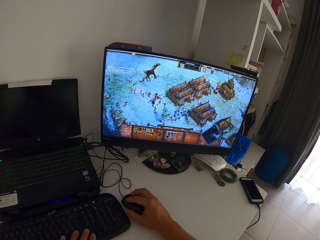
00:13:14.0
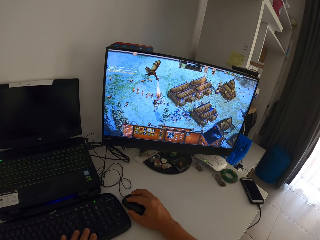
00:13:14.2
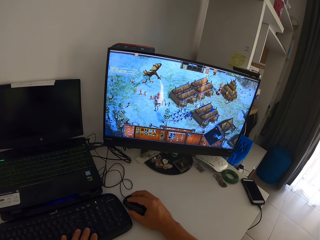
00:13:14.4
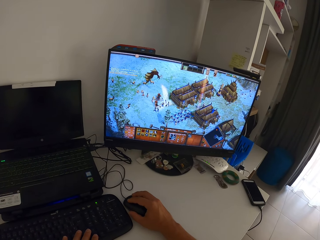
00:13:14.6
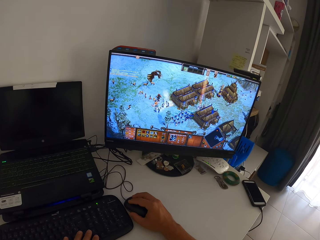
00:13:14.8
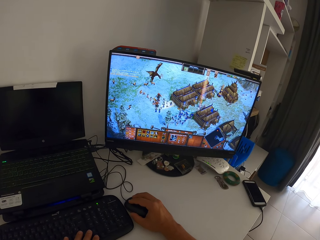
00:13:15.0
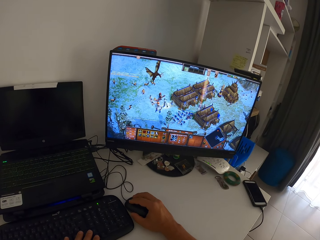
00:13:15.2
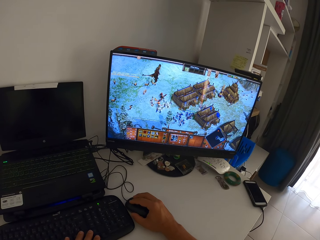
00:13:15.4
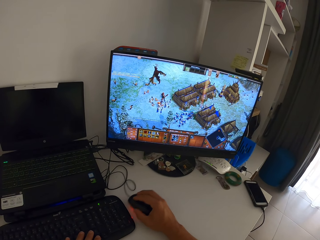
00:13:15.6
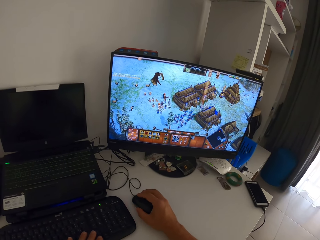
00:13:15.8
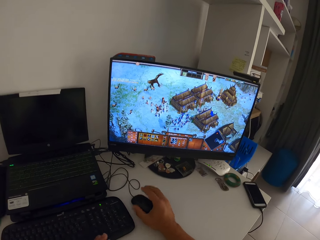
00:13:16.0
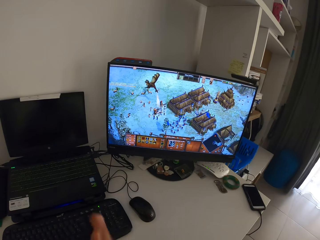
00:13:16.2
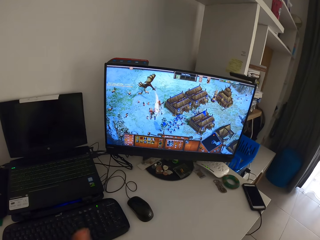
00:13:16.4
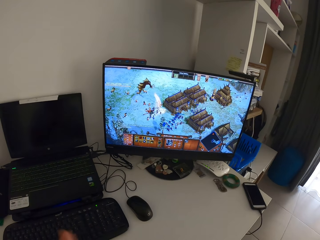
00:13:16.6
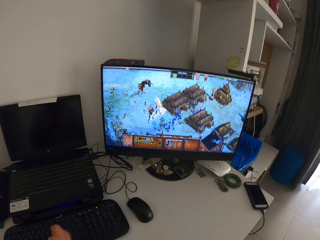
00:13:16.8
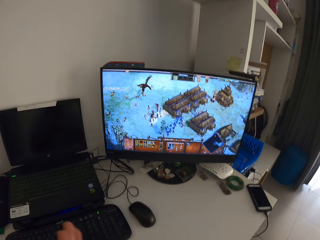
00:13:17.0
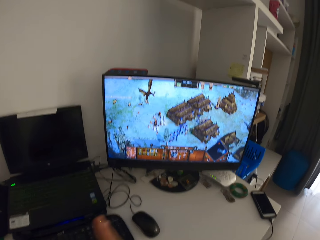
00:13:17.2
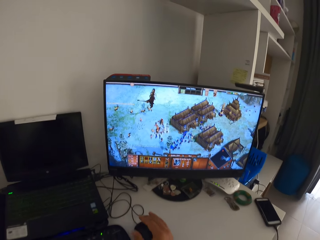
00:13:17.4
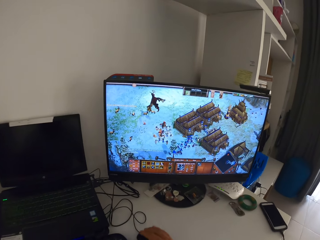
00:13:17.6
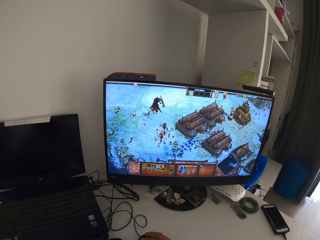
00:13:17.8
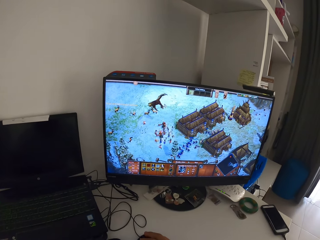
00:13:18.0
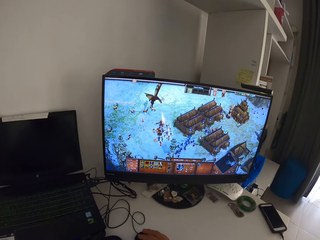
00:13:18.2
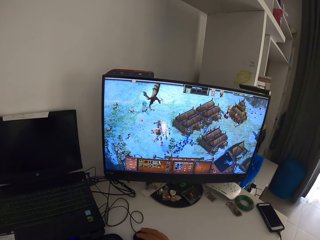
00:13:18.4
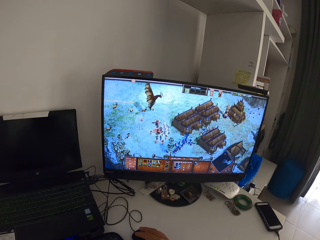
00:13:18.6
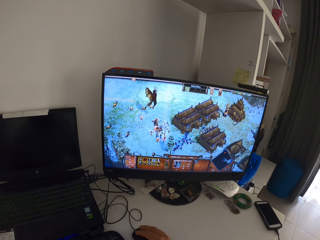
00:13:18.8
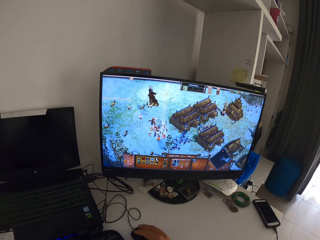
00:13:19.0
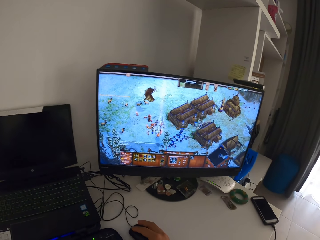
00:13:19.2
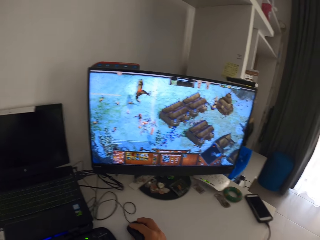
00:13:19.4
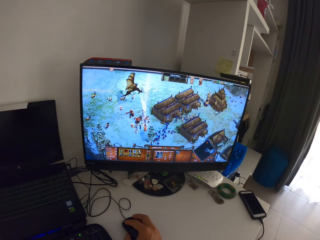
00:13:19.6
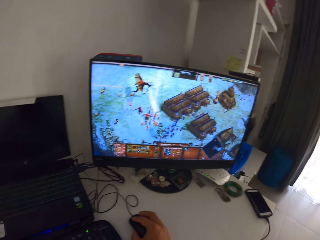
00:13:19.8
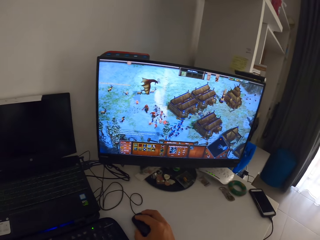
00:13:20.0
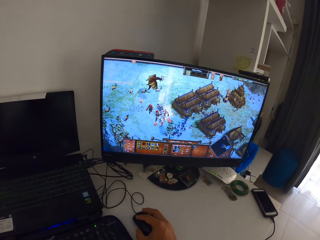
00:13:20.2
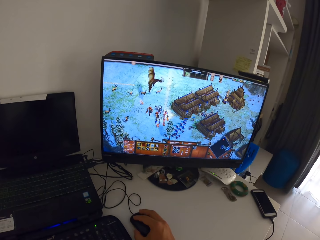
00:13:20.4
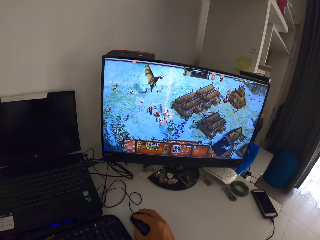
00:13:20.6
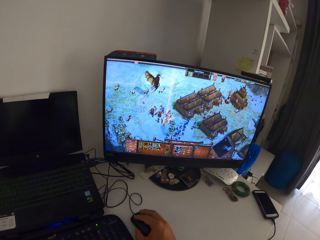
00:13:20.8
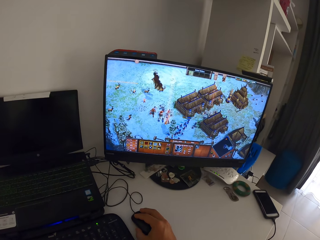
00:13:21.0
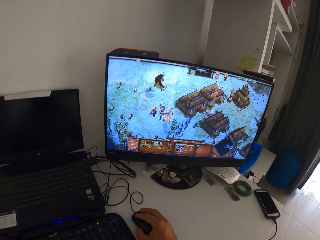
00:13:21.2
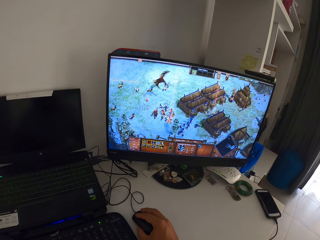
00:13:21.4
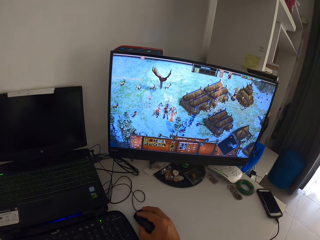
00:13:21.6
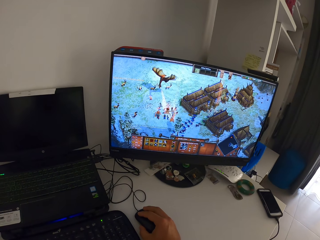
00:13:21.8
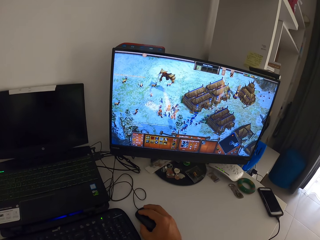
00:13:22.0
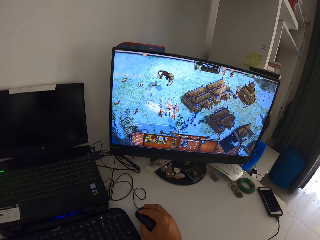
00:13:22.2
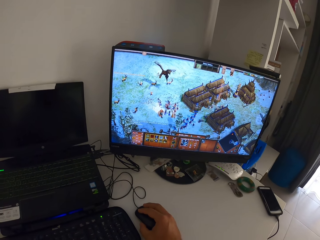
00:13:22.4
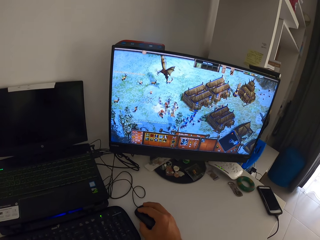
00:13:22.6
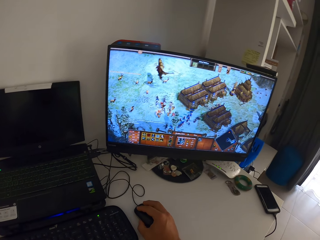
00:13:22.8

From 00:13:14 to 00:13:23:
The camera wearer rubs both of his hands together. He clicks on the computer mouse with his right hand. He plays the computer game on the monitor with the computer mouse in his right hand and the keyboard.

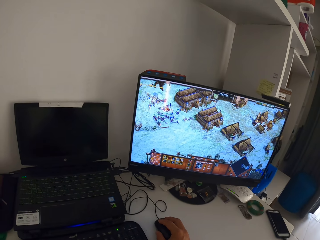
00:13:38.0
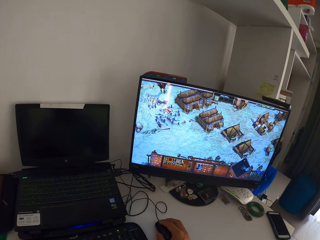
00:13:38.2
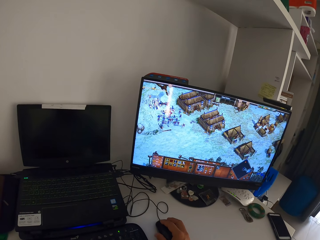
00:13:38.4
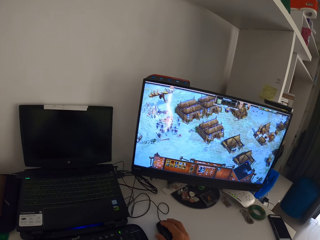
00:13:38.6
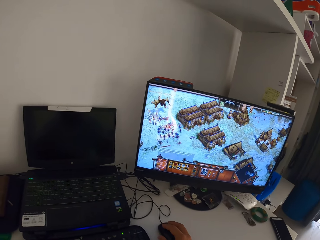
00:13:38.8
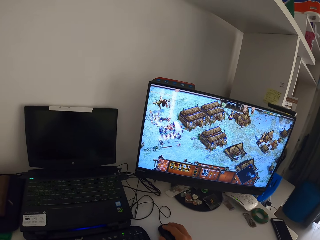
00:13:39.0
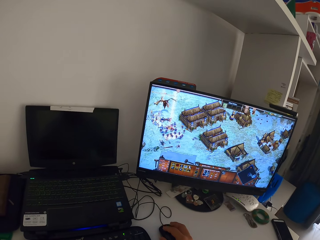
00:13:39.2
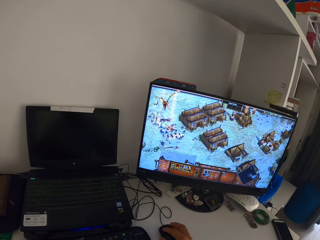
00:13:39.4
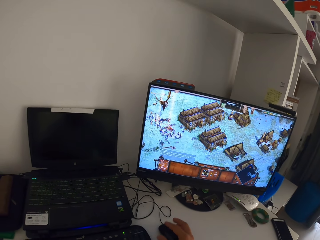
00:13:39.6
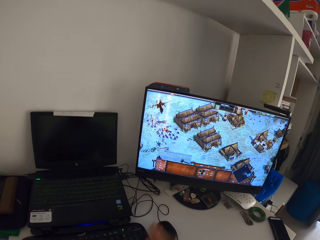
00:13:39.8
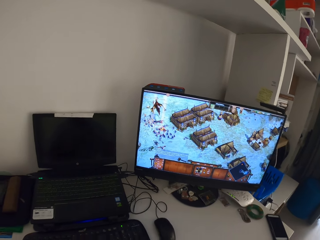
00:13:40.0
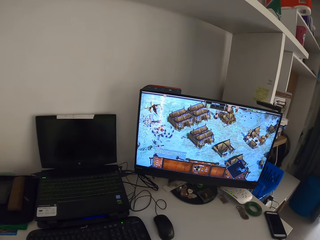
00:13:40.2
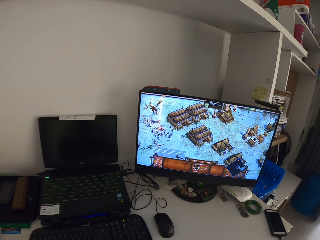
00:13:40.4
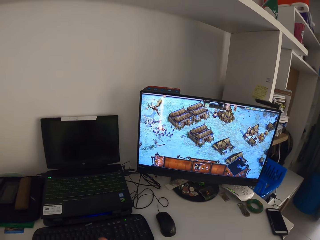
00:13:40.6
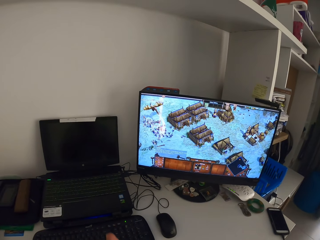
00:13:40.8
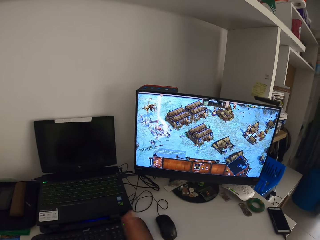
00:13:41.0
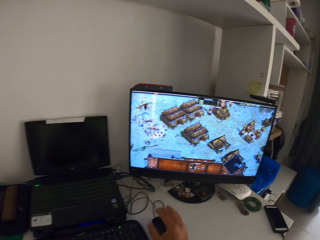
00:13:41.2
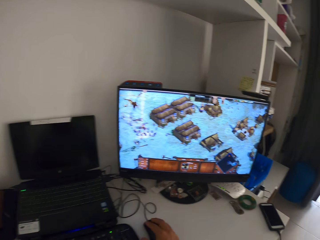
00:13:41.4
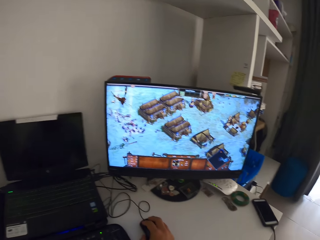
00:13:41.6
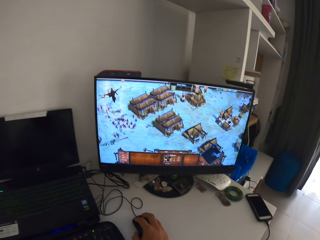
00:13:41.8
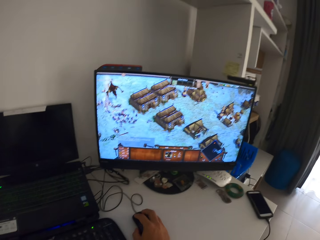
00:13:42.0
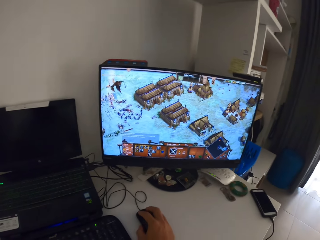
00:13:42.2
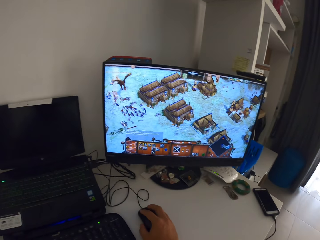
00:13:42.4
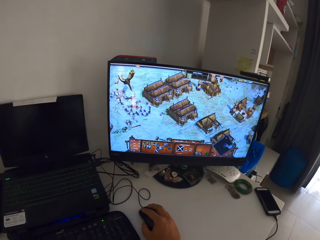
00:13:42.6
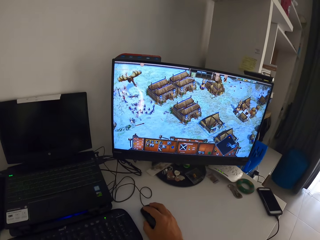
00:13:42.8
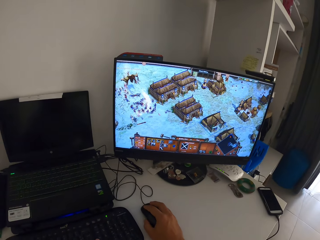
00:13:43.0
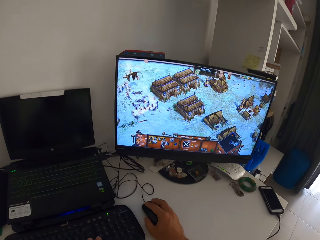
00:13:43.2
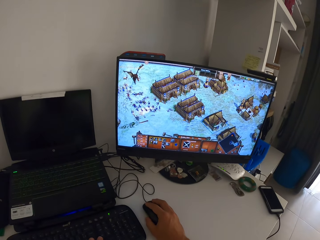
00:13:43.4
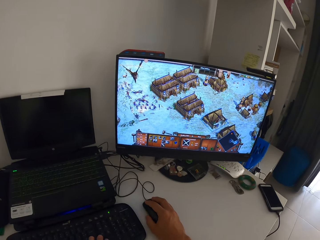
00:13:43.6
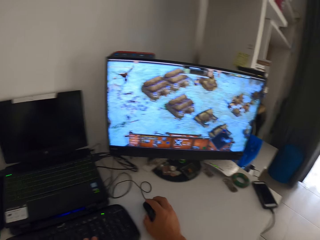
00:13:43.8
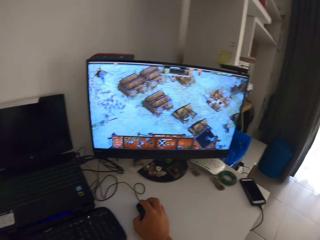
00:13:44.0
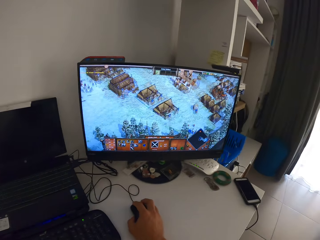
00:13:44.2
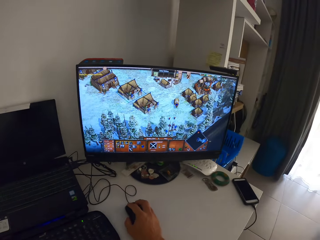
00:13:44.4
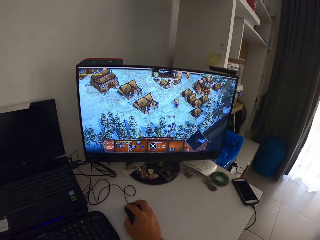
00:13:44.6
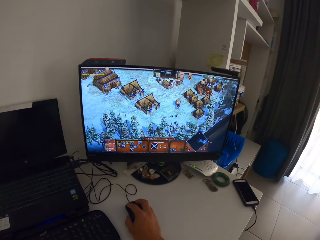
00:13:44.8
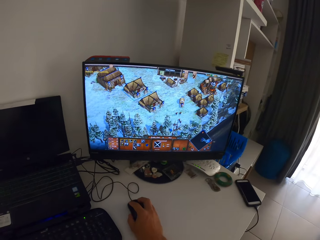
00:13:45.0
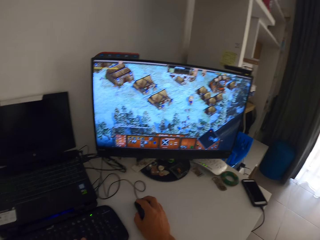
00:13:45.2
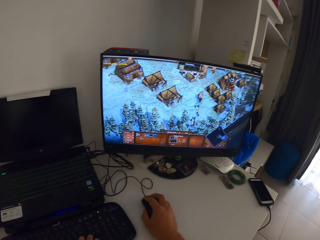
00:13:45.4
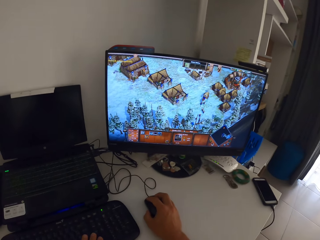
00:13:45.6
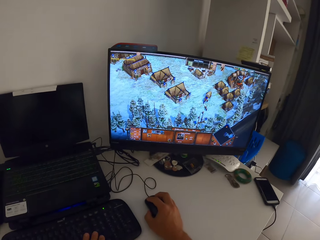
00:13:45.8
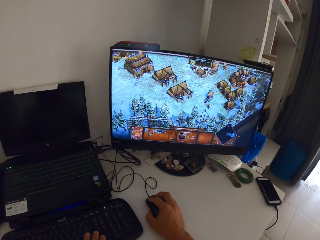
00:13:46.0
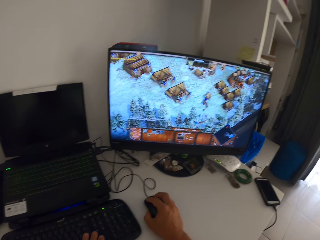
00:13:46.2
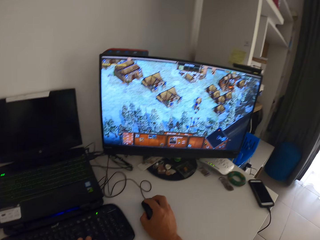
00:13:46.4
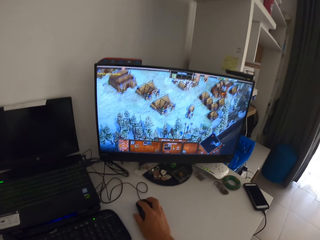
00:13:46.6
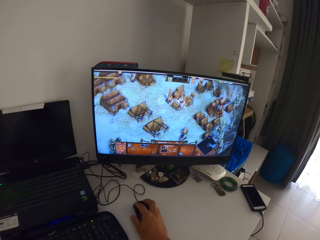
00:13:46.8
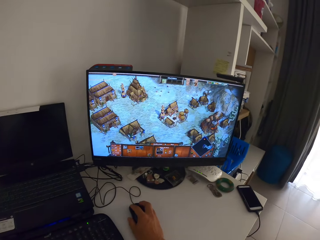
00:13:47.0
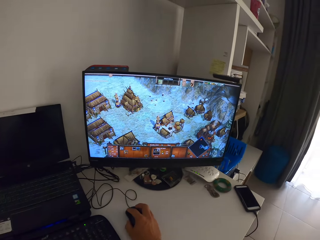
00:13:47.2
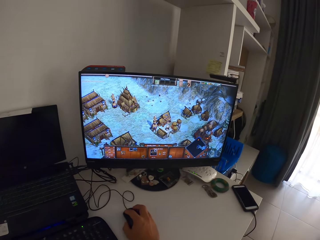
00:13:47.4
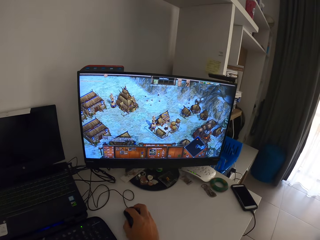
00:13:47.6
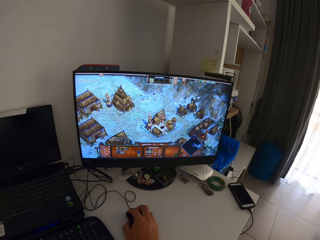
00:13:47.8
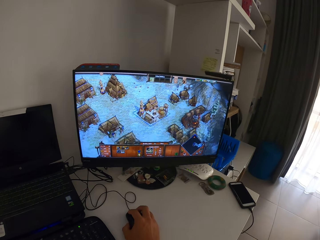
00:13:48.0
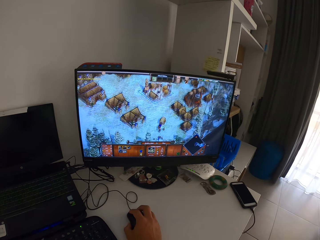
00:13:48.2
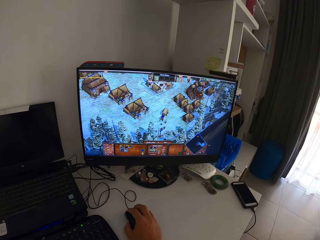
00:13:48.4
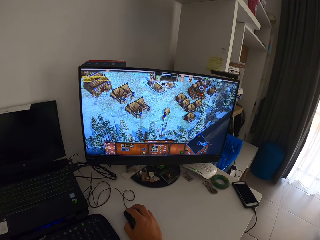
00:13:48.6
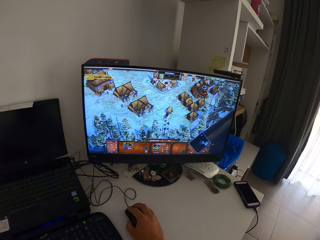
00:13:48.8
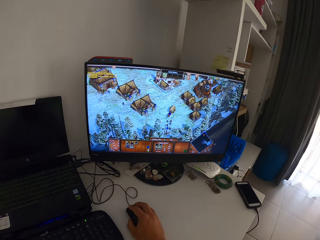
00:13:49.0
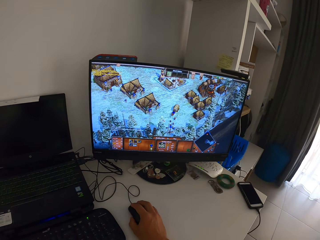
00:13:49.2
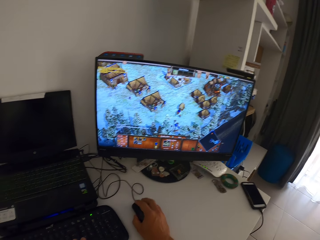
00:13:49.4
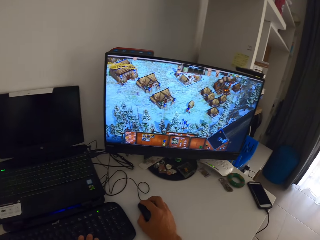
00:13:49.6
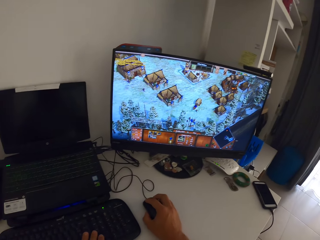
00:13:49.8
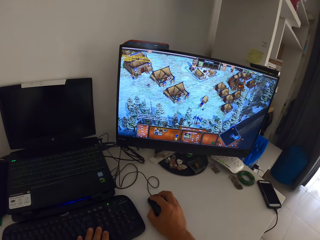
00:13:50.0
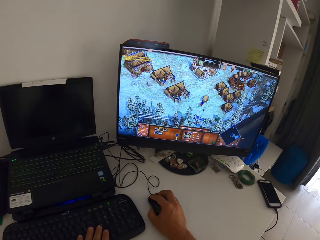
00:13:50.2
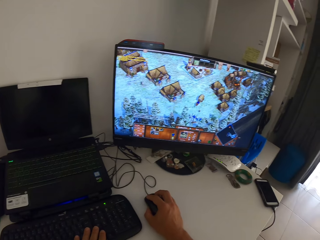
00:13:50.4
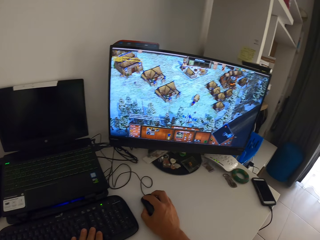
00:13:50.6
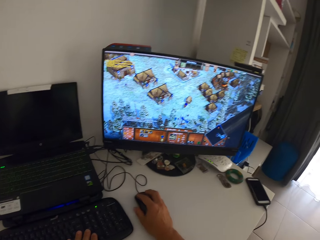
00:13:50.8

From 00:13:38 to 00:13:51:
The camera wearer scratches his body. He rubs his left hand with his right hand. He clicks on the computer mouse with his right hand. He plays the computer game on the monitor with the computer mouse in his right hand and the keyboard. He presses the keys on the computer keyboard with his left hand.
